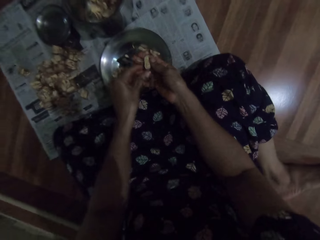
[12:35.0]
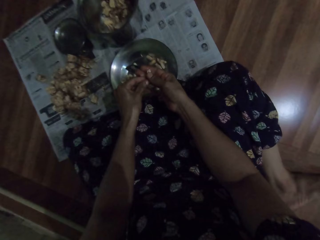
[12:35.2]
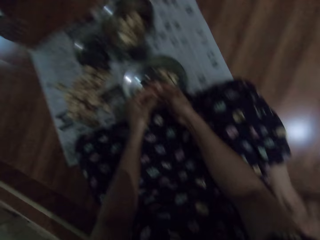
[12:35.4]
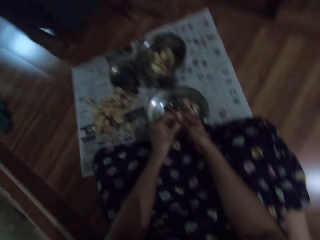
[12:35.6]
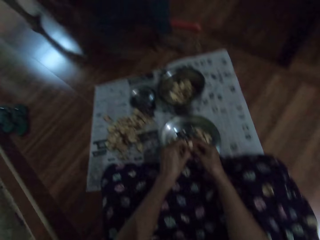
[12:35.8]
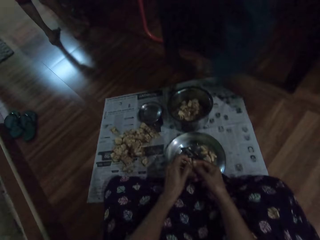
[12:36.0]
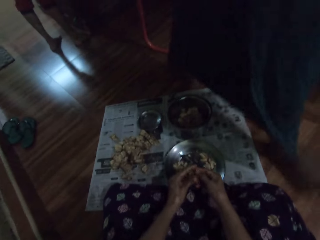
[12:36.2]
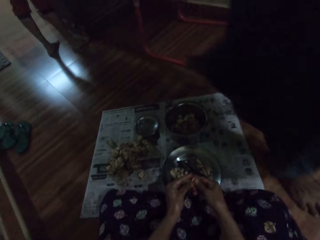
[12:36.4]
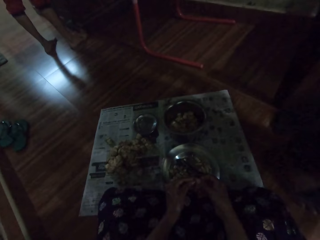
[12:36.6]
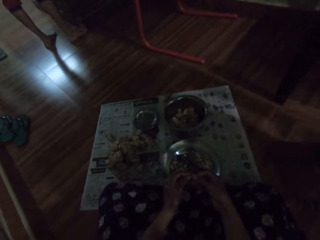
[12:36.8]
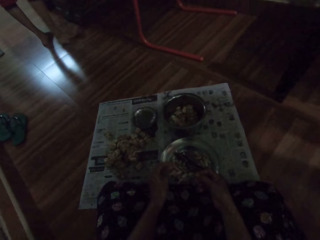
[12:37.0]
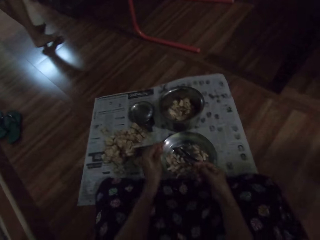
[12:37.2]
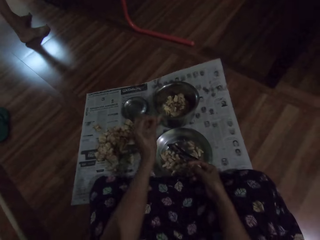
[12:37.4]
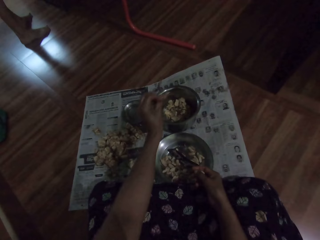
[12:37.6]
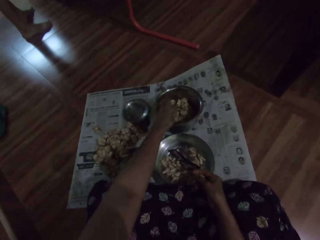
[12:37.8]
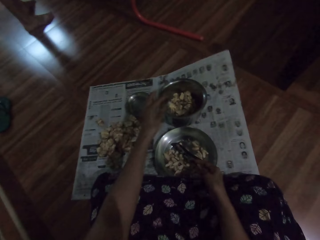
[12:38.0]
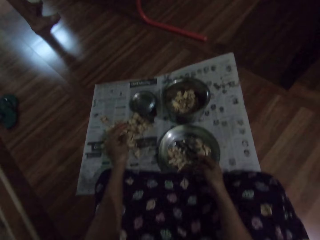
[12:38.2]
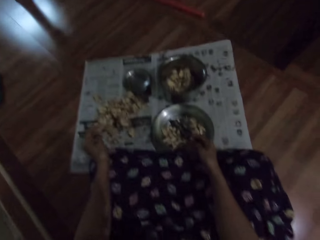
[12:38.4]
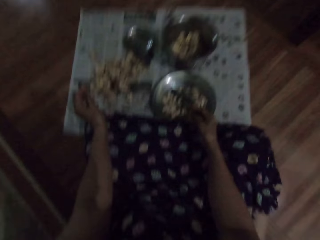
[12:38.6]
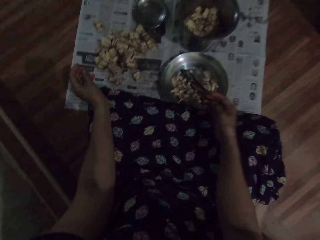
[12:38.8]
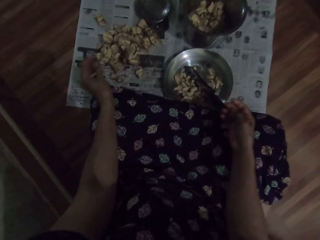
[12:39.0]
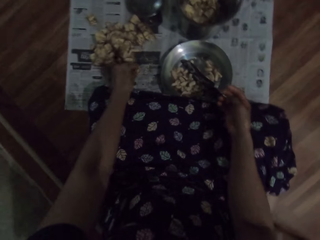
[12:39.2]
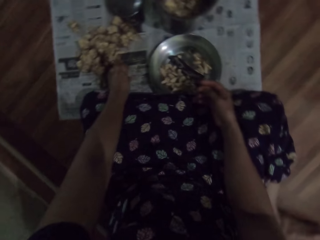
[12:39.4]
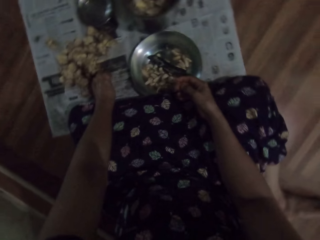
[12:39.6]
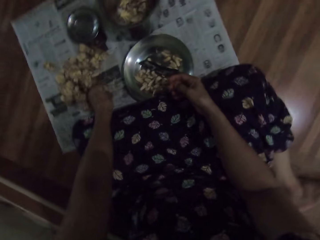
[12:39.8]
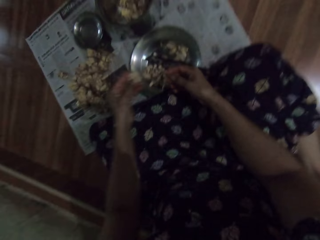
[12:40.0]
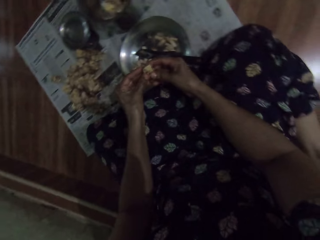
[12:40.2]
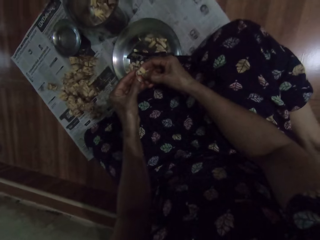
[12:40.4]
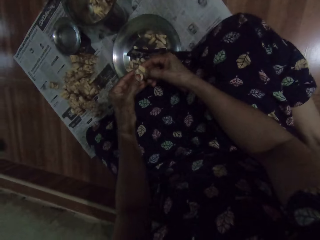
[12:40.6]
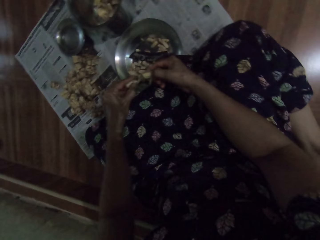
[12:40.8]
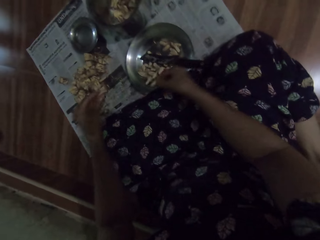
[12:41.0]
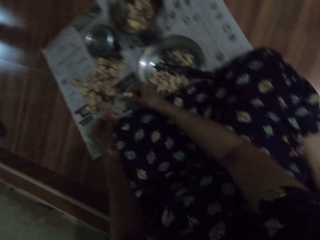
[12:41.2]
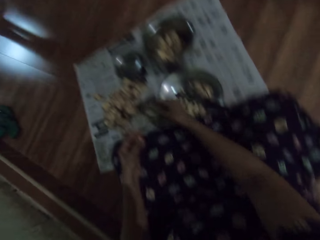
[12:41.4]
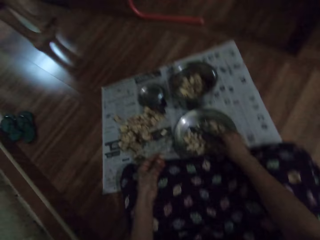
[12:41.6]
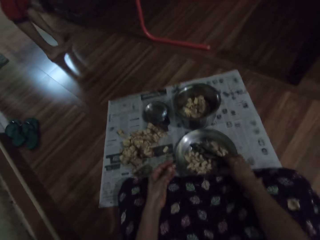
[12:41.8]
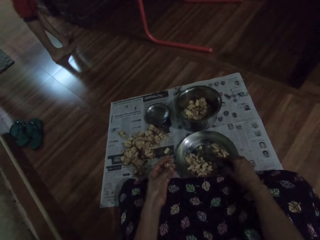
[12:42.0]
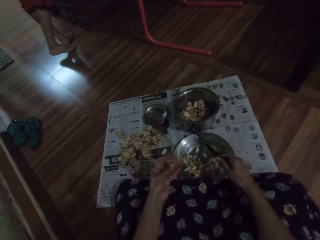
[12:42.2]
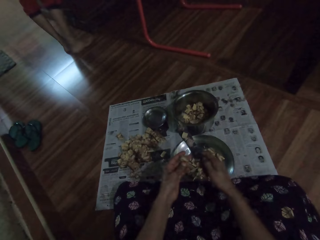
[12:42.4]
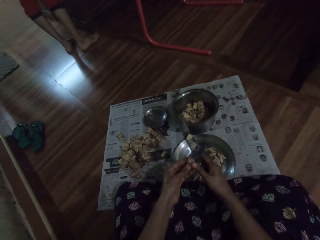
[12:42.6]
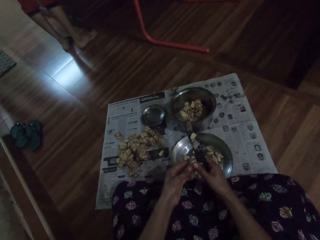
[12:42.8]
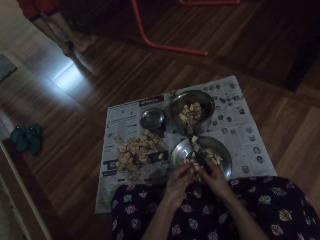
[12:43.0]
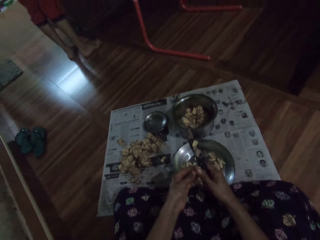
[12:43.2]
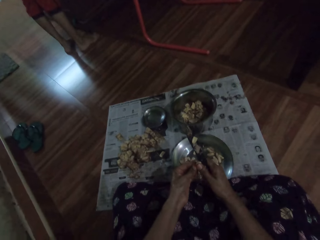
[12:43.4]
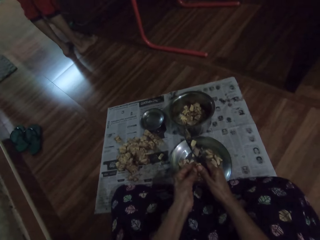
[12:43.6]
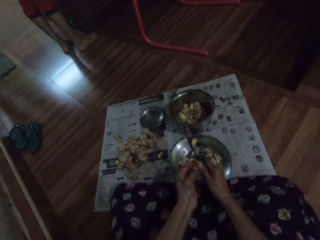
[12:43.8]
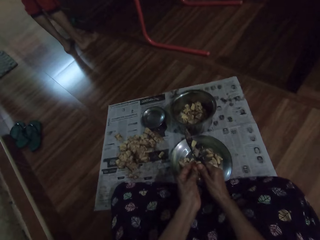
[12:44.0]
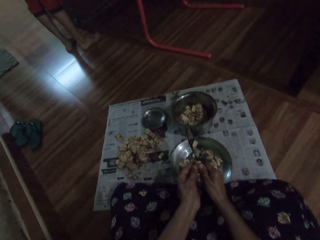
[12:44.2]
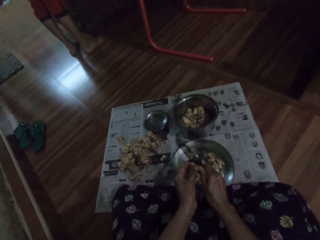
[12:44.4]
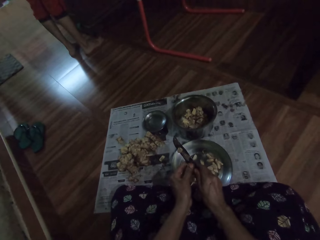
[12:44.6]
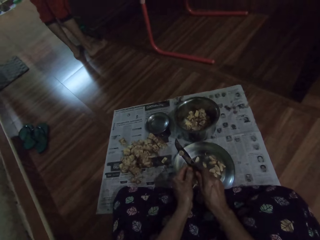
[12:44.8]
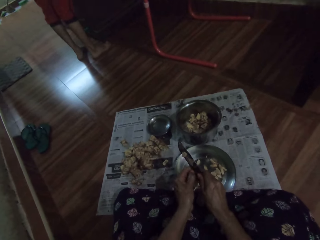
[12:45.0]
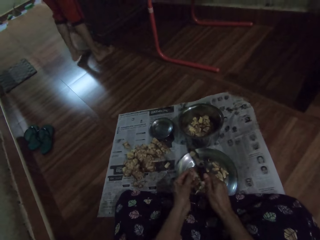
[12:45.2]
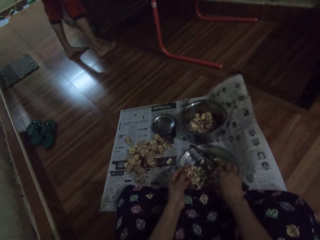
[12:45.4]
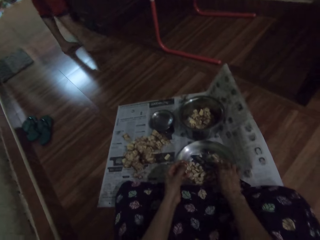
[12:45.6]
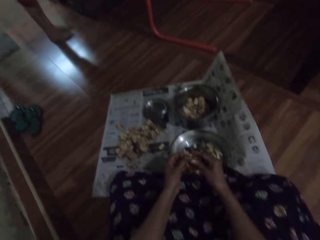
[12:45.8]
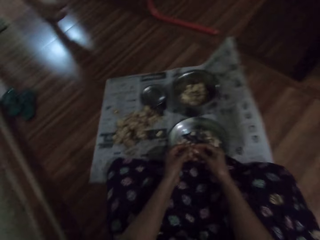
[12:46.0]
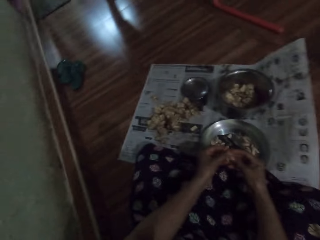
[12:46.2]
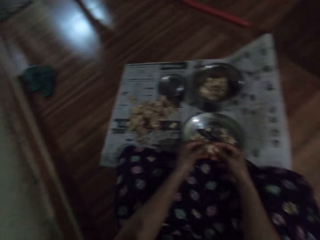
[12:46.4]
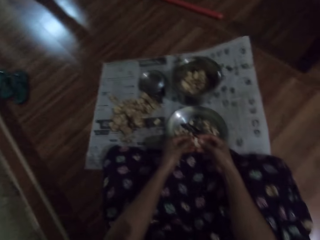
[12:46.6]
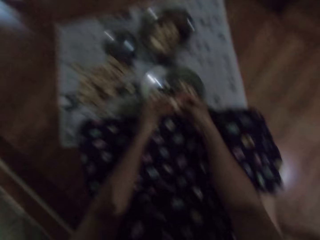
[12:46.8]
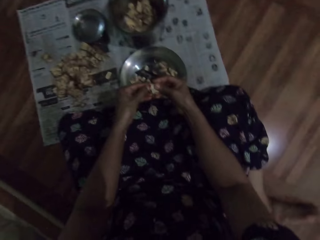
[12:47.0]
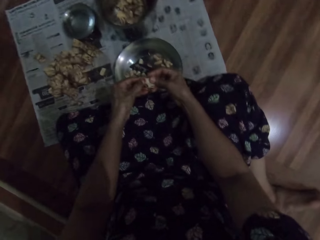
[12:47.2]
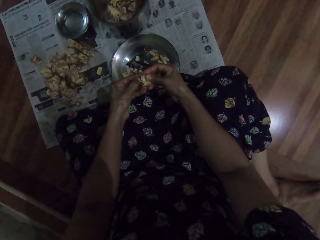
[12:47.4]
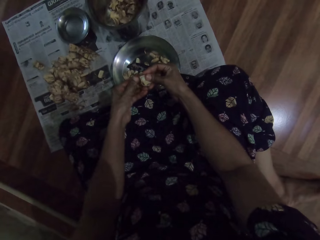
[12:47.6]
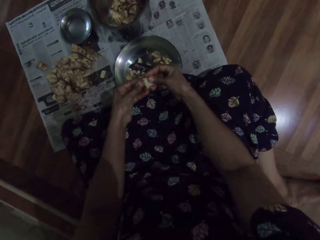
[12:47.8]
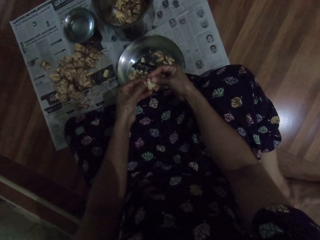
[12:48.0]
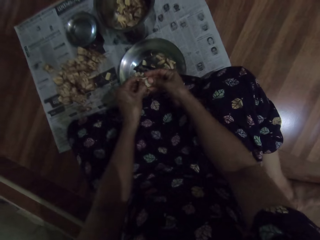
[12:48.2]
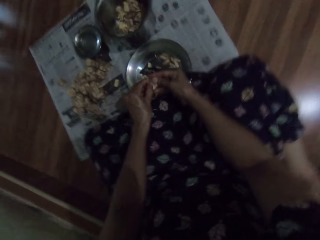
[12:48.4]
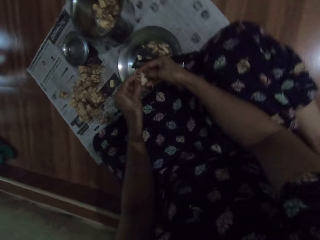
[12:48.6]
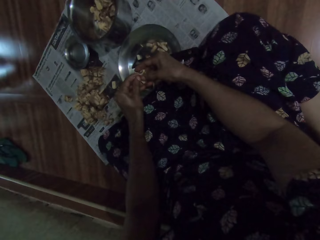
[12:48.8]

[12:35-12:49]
The camera wearer peels the irvingia seed or garlic into the plate on the floor with her hands. She looks around. She looks around again. A boy walks past the camera wearer. The camera wearer peels the garlic and laughs. She drops the irvingia seed peel in the plate on the floor with her left hand. She picks an irvingia seed from the floor with her left hand. She splits the irvingia seed with her hands. She drops the irvingia seed on the floor with her right hand. She picks the knife from the plate on the floor with her right hand. She cuts the irvingia seed in her left hand with the knife in her right hand. She talks to another person. She places the knife in the plate on the floor with her right hand. She peels the irvingia seed into the plate on the floor with her hands, talks to the other person, and looks around.

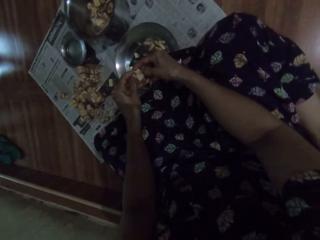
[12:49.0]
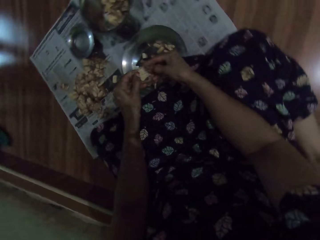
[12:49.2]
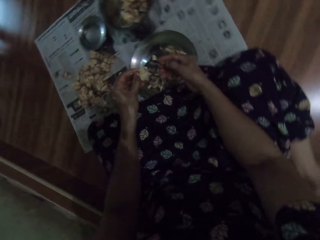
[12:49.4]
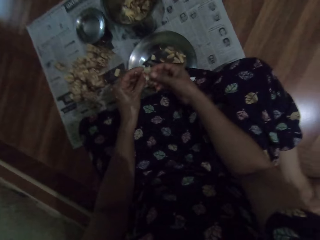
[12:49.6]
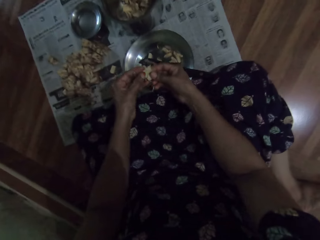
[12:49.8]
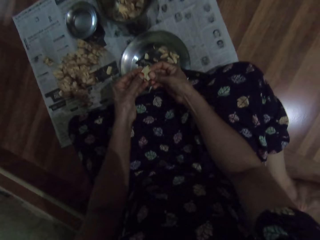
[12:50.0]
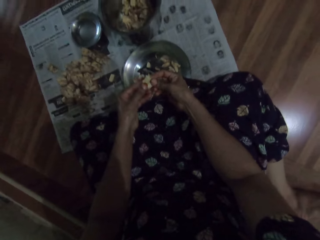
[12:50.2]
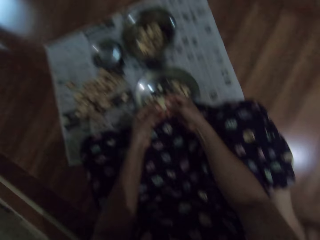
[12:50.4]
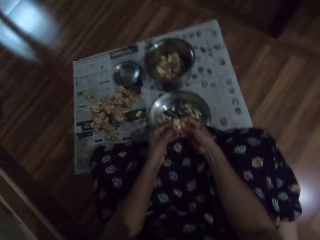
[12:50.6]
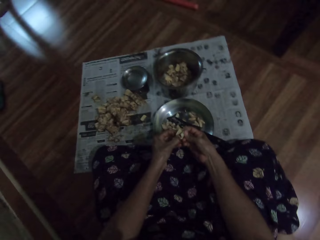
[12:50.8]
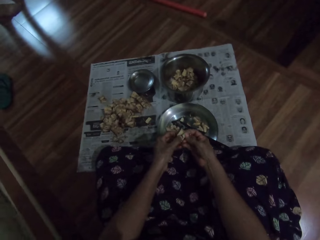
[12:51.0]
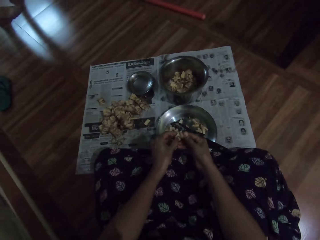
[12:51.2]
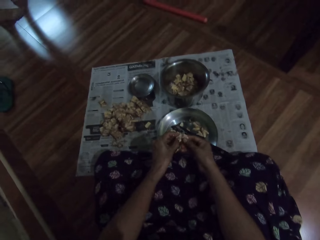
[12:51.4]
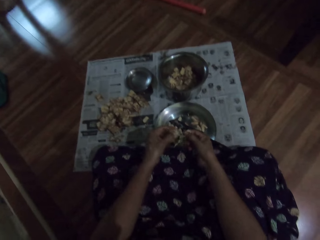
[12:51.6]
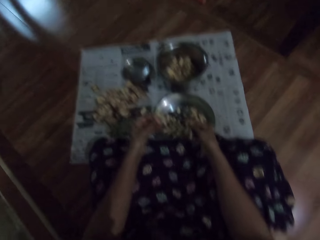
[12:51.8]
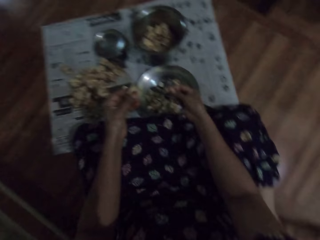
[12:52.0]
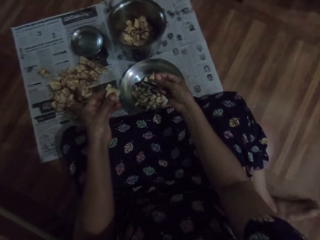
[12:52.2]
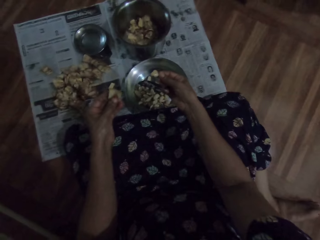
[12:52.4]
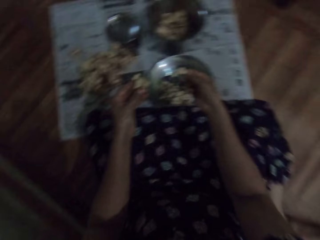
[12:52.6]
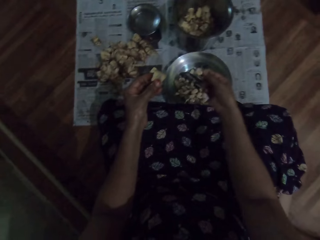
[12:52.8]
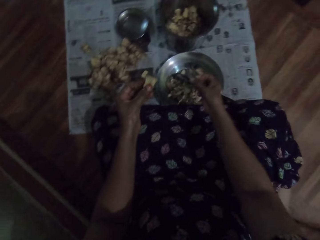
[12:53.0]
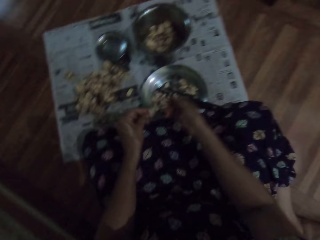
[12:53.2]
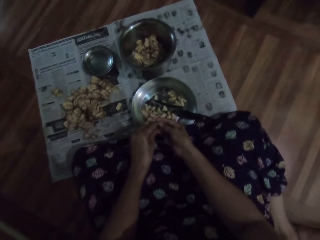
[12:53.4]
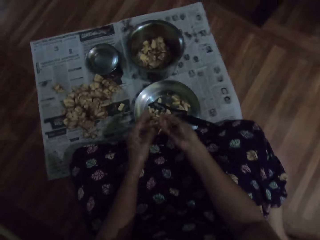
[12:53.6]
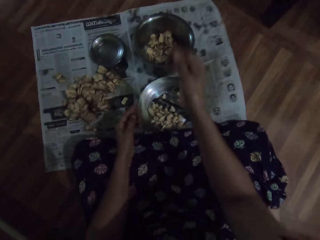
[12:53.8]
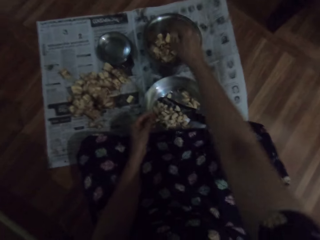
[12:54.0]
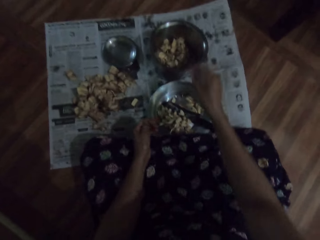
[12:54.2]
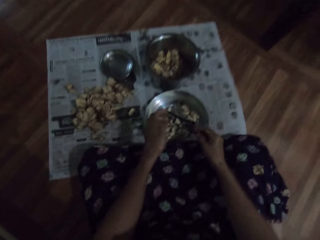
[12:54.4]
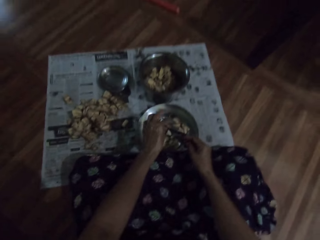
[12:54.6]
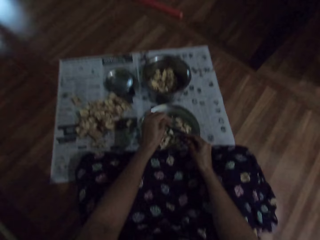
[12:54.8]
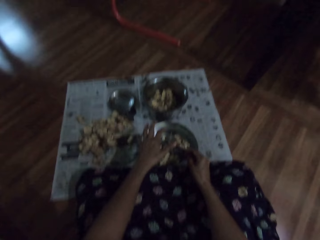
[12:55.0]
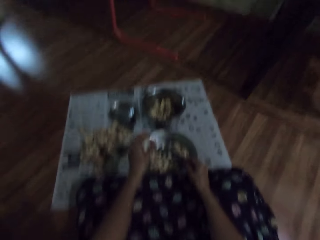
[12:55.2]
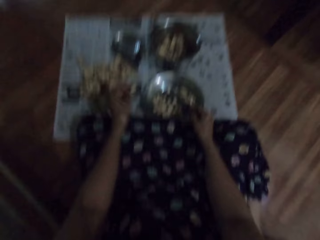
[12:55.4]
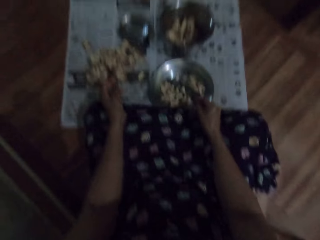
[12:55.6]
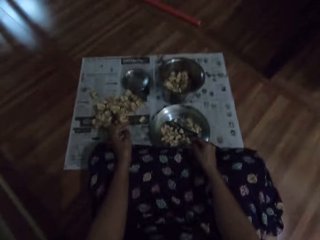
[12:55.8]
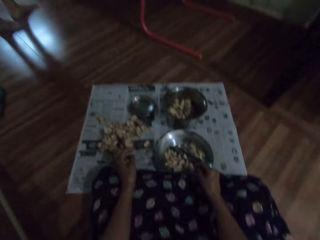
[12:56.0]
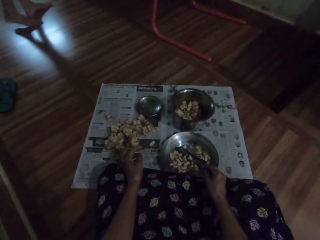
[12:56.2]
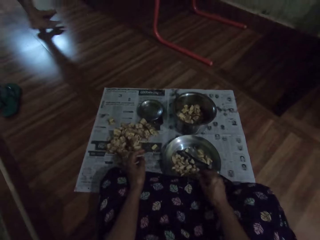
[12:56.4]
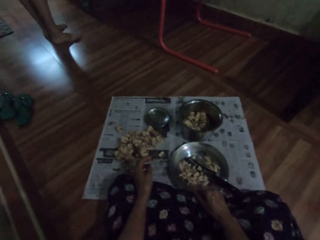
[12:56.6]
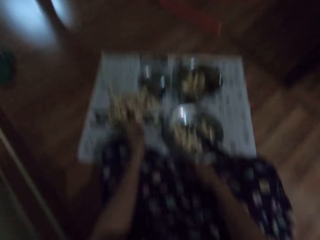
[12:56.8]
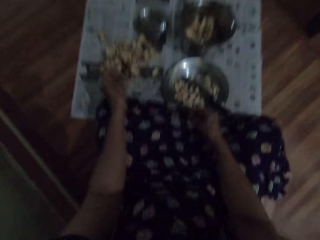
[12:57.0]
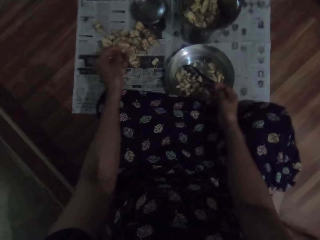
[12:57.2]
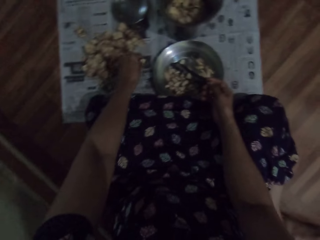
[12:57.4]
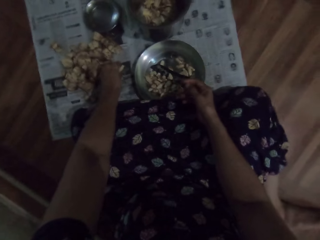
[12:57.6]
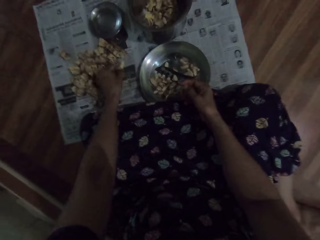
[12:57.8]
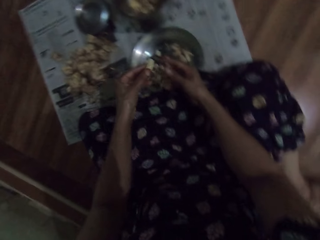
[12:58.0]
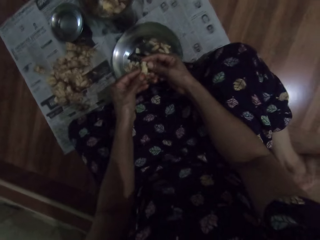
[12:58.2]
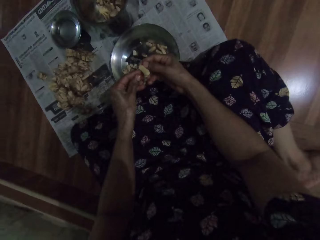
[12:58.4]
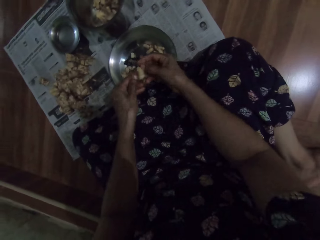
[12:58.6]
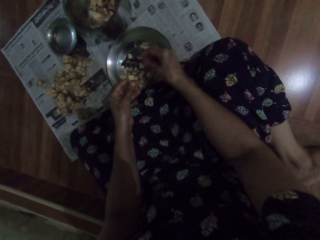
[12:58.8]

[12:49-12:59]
The camera wearer peels the garlic and looks around. She drops the irvingia seed or garlic outer peel in the plate on the floor with her right hand. She passes the irvingia seed peel from her left hand to her right hand. She drops the irvingia seed peel in the plate on the floor with her right hand. She dusts her left hand in the plate on the ground. She looks around. She adjusts her cloth with her right hand. She picks an irvingia seed from the floor with her left hand. She peels the irvingia seed into the plate on the floor with her hands.
